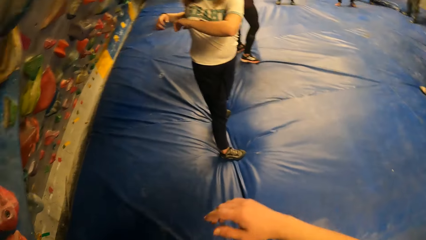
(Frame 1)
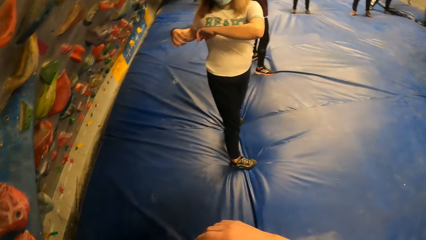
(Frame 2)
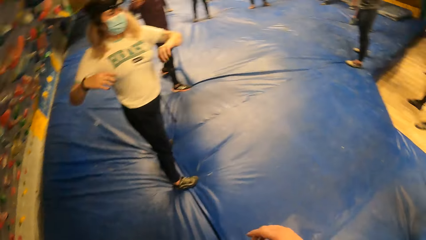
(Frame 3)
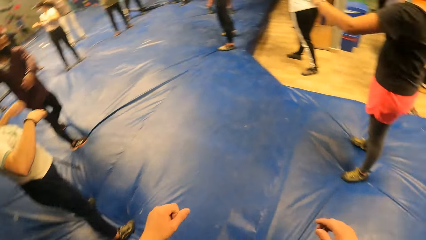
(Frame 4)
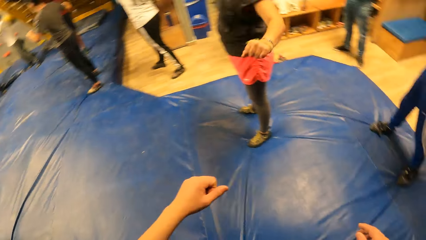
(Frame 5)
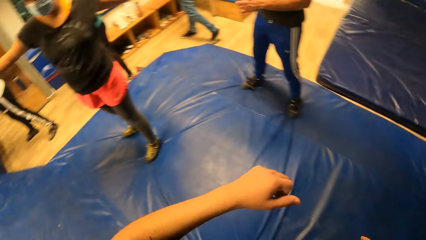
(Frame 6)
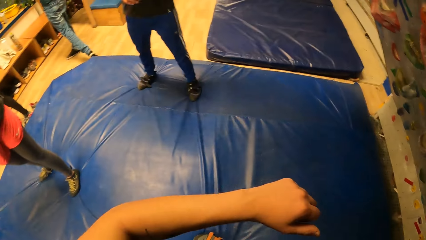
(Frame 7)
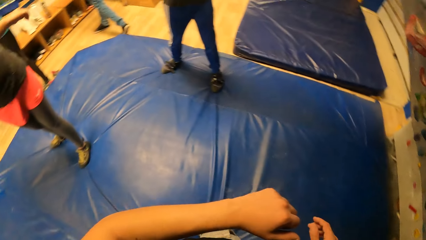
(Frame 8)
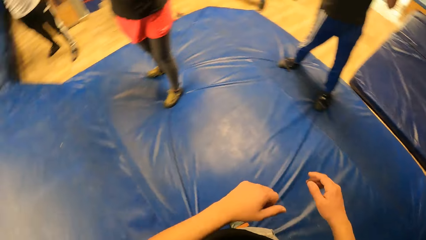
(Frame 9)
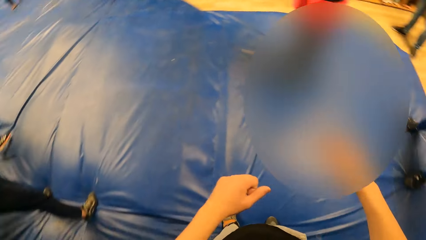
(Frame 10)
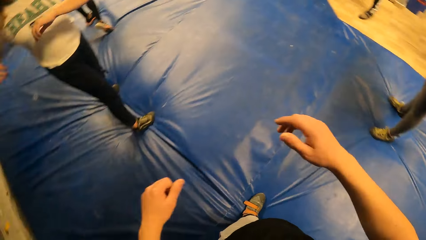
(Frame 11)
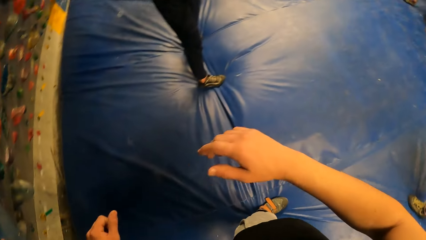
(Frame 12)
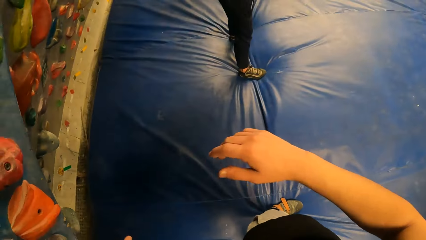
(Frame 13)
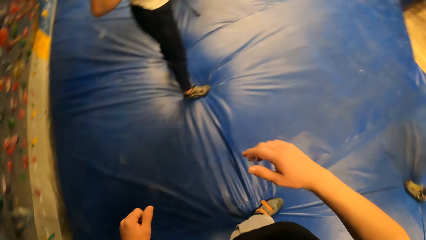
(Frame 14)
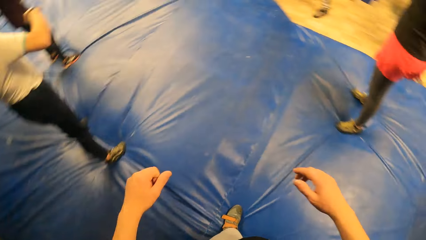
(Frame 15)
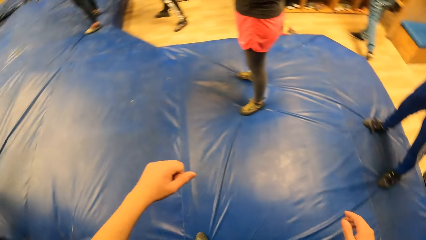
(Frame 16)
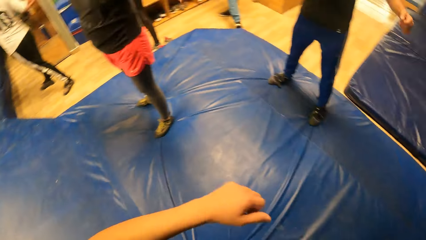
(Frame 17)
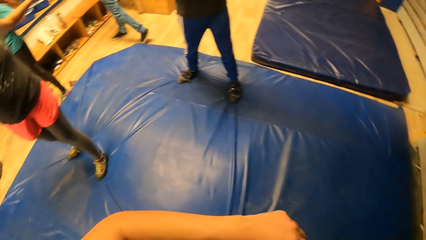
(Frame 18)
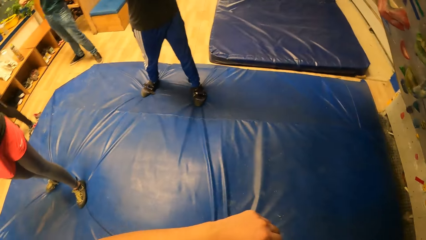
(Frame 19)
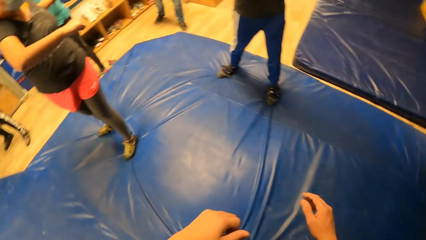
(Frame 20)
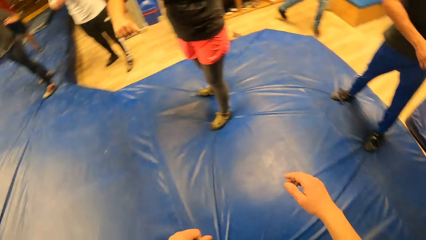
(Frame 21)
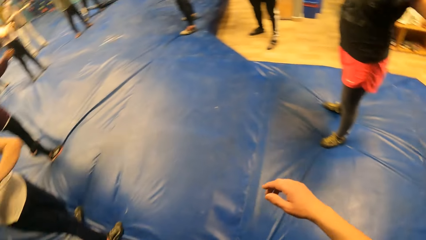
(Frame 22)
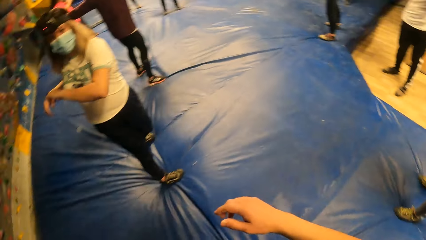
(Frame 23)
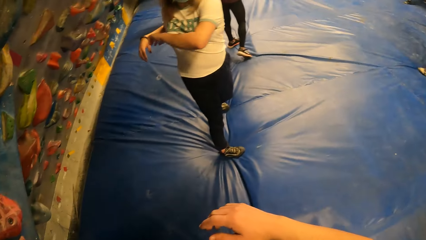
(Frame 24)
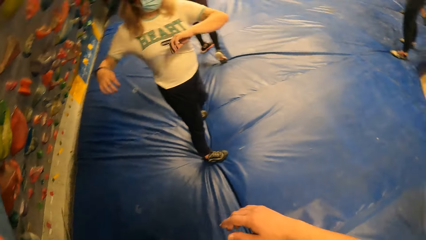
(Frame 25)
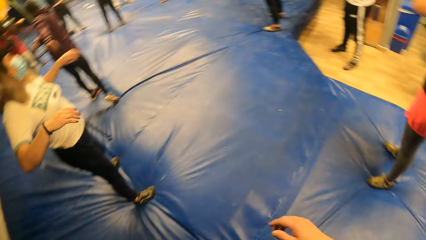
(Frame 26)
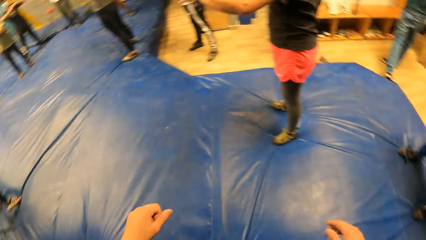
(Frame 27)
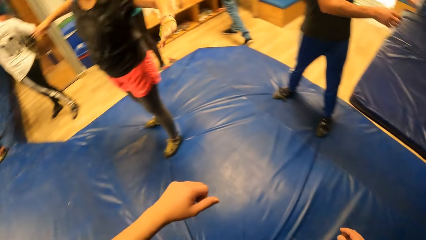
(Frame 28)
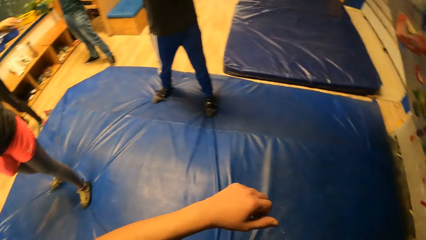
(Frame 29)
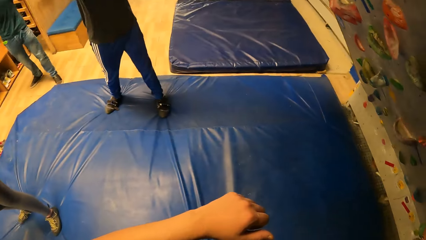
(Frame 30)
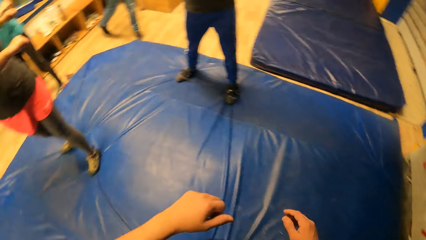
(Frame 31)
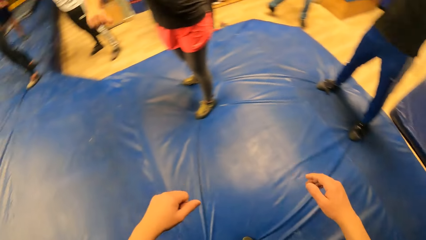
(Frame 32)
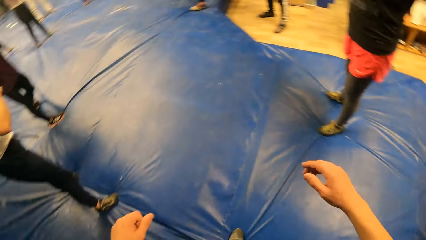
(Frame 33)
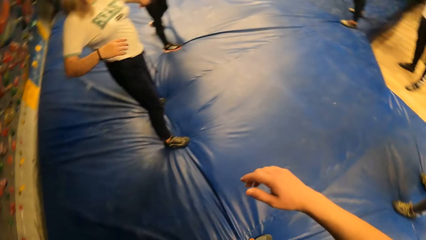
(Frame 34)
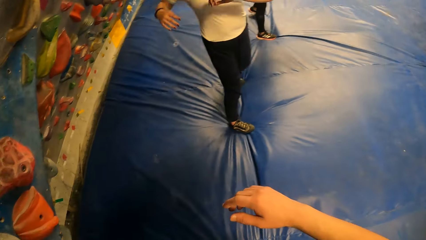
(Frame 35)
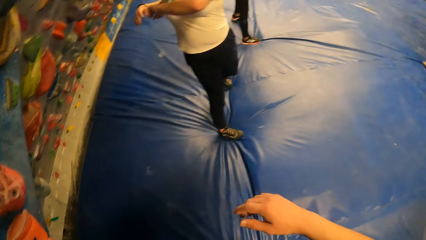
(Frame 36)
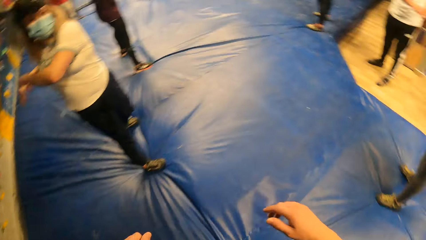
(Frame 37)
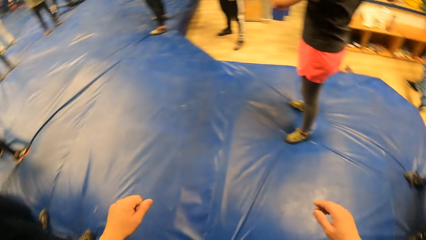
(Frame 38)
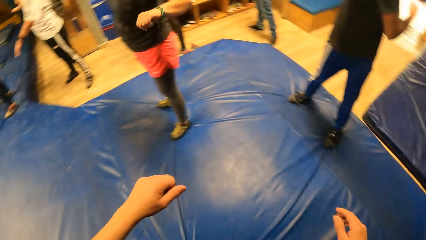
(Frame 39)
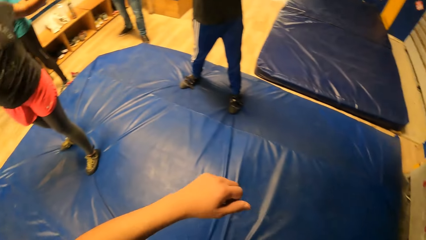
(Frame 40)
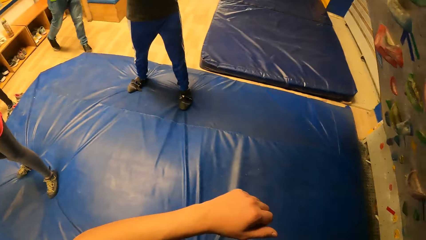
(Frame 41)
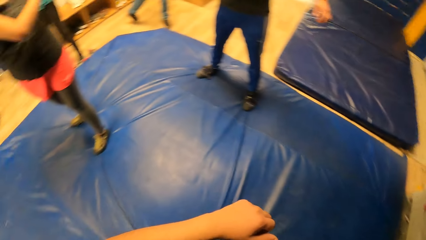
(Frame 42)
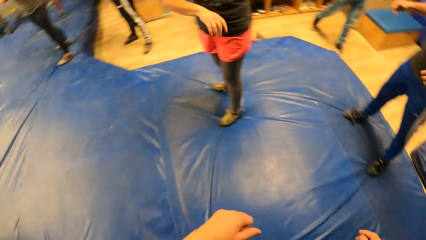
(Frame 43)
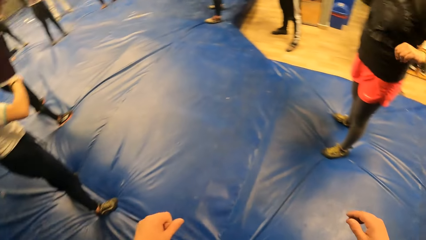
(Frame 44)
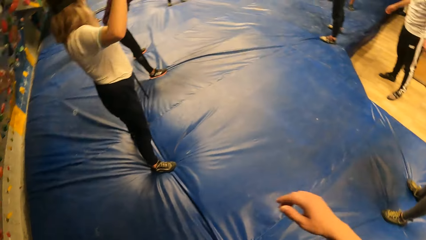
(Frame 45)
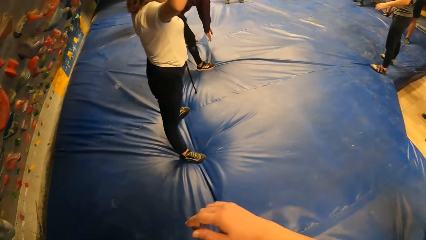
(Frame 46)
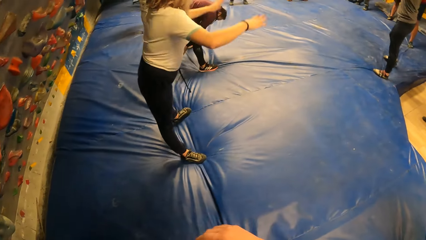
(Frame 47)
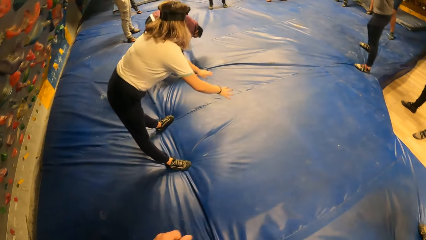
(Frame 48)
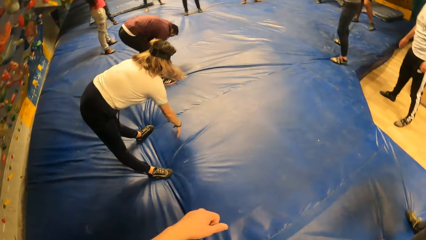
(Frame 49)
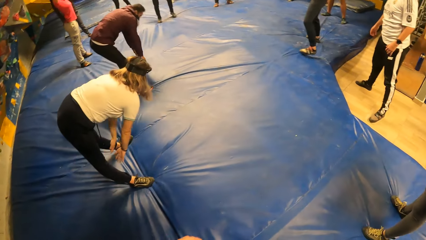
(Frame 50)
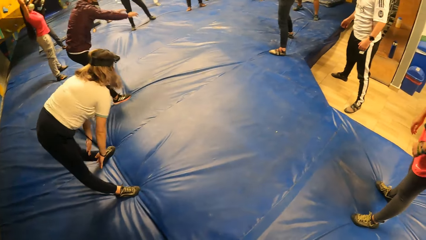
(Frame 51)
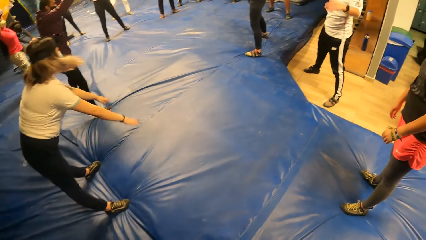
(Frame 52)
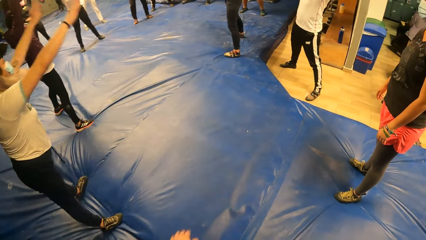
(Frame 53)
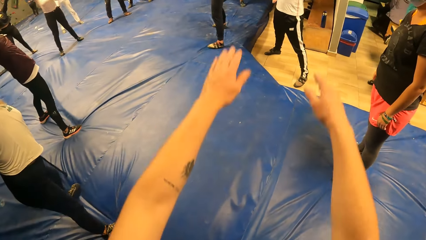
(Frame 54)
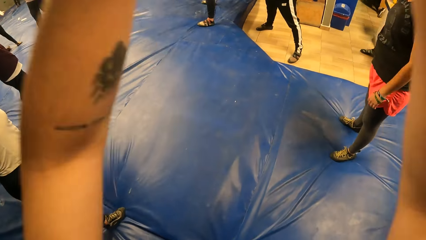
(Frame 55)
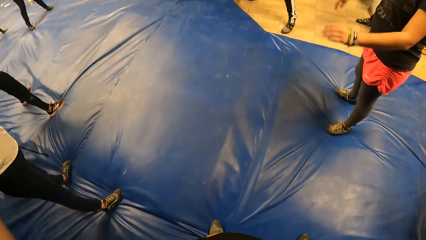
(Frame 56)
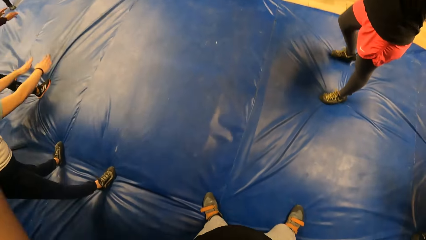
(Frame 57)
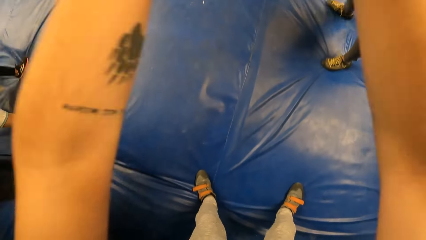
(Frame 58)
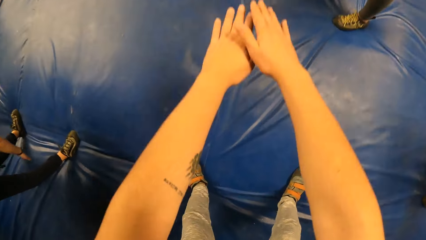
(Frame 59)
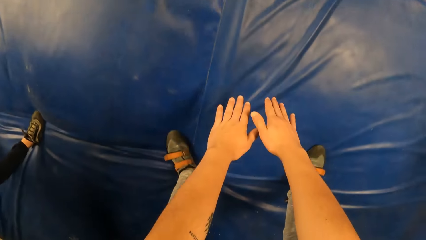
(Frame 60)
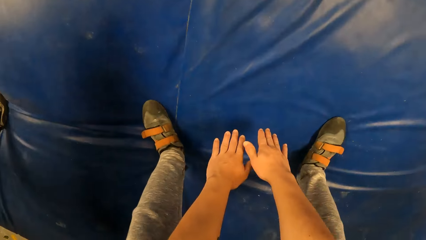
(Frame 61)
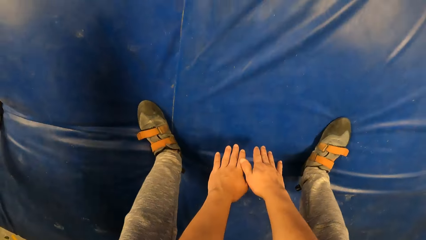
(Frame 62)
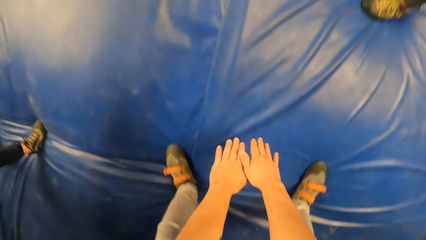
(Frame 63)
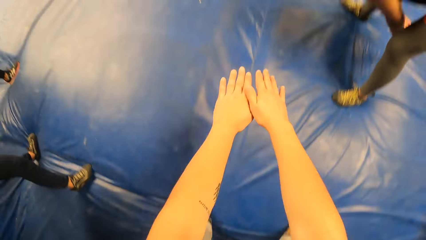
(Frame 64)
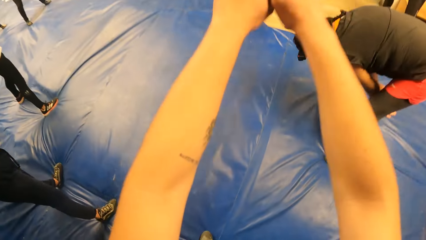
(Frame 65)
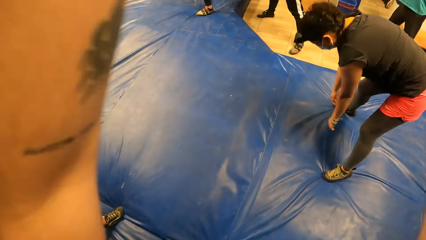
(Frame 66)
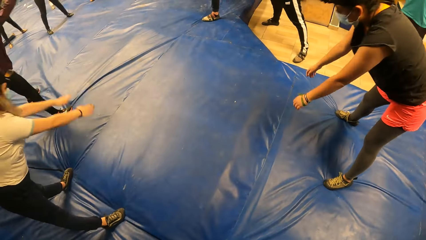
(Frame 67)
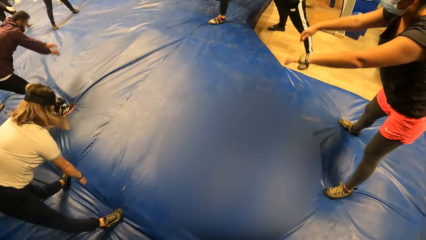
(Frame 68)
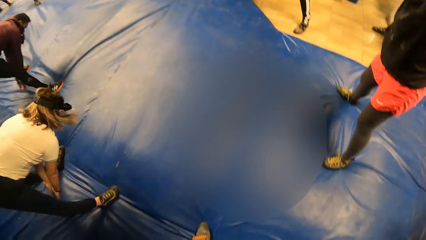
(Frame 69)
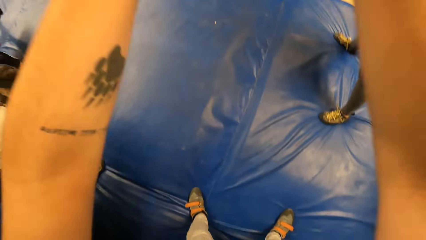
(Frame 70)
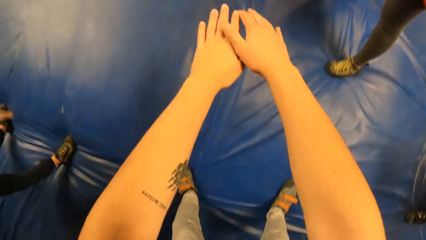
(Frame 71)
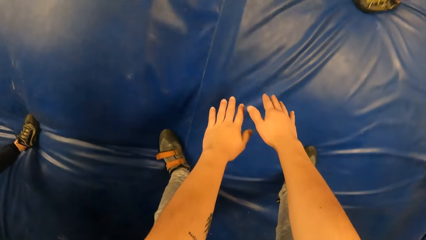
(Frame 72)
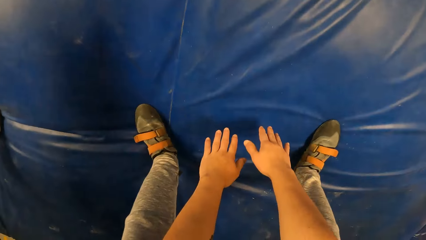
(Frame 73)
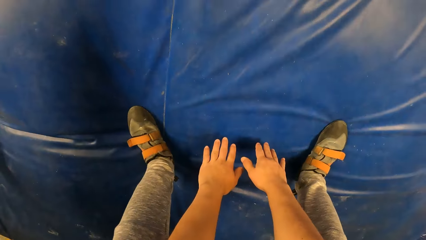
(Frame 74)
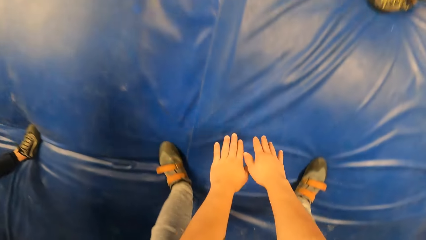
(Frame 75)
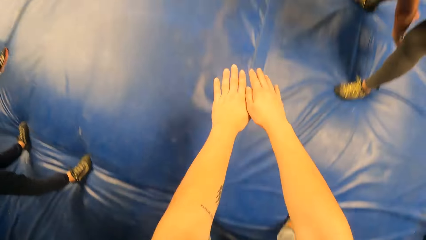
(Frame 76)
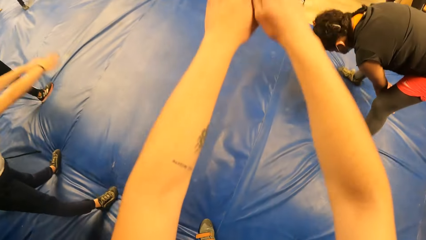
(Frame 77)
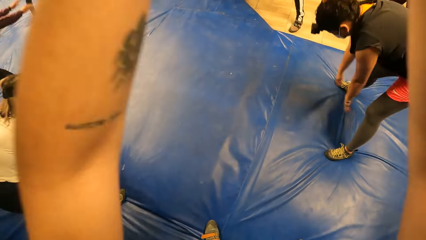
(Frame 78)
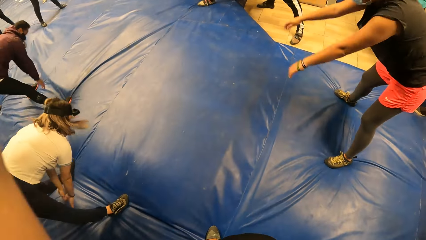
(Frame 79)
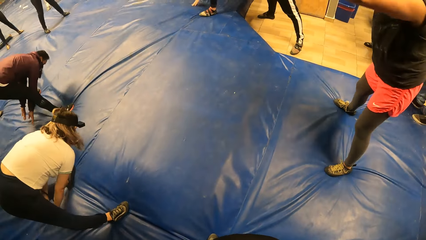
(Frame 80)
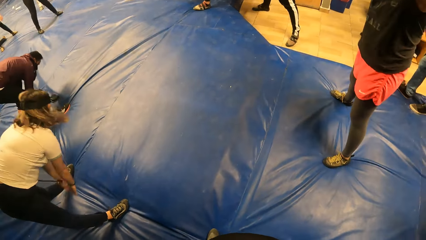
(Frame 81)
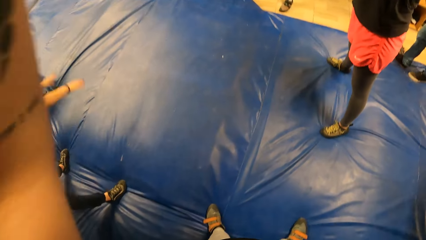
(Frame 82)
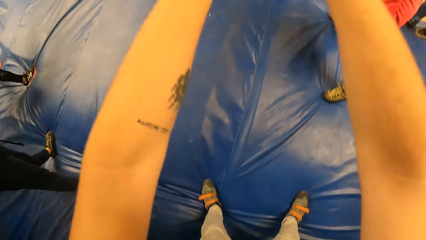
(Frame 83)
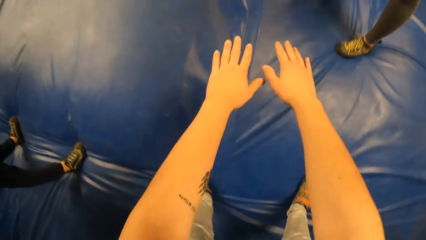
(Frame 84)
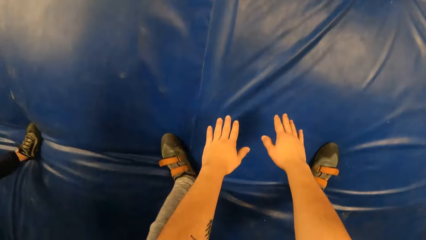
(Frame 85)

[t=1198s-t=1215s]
The camera wearer moves the hands down. They bend down. They stand up. They bend down.
